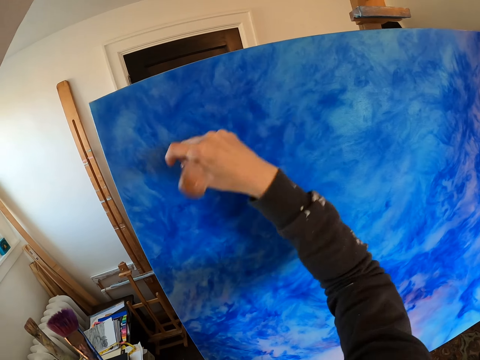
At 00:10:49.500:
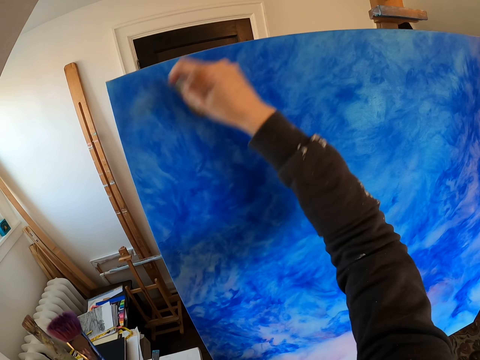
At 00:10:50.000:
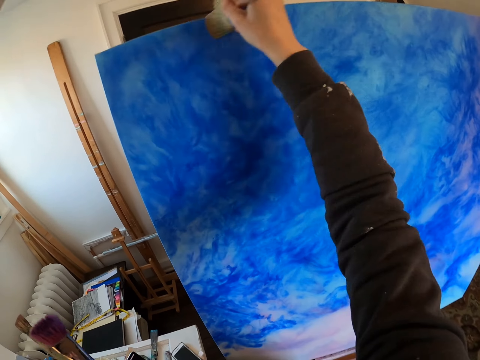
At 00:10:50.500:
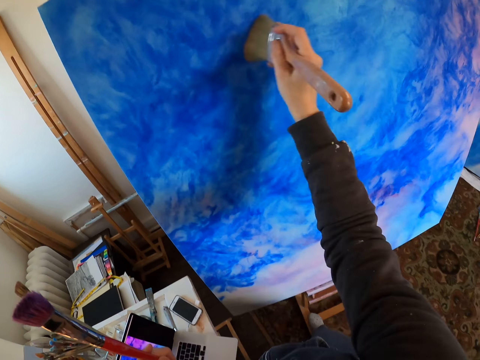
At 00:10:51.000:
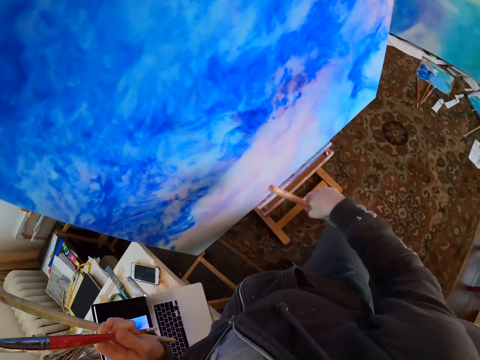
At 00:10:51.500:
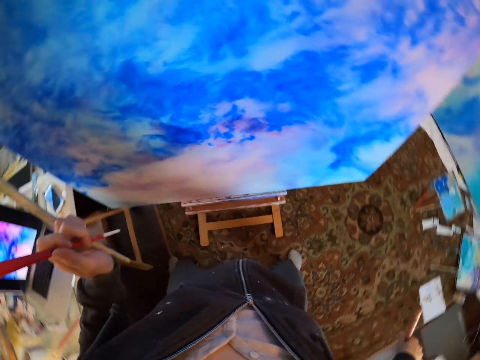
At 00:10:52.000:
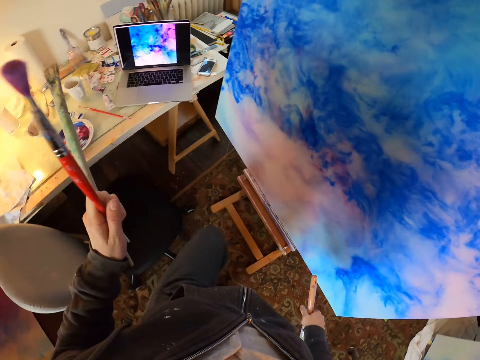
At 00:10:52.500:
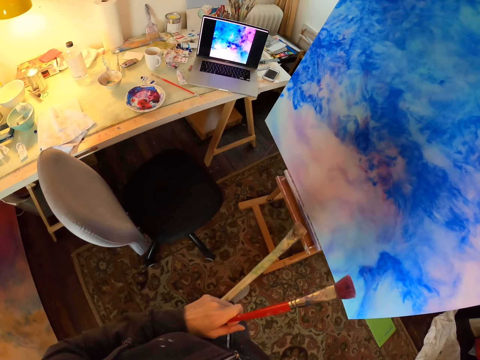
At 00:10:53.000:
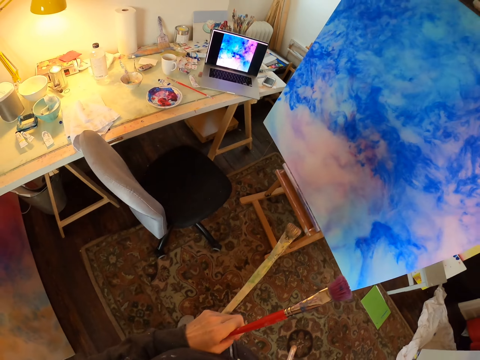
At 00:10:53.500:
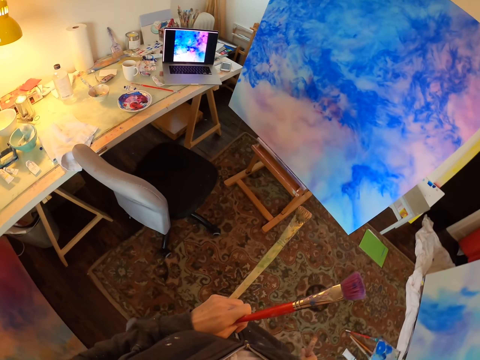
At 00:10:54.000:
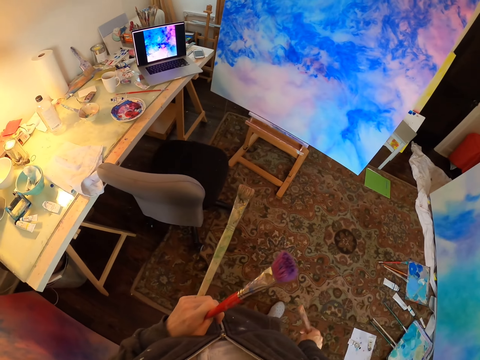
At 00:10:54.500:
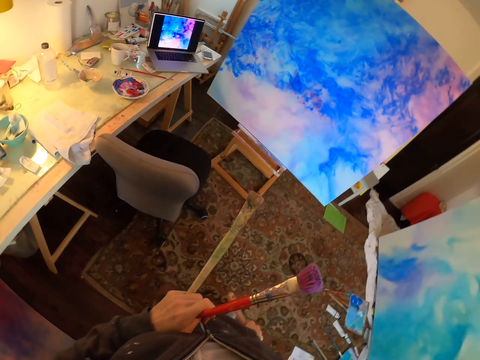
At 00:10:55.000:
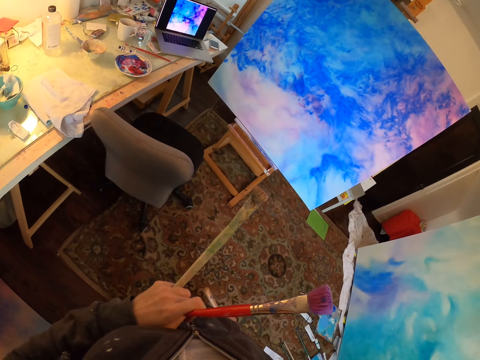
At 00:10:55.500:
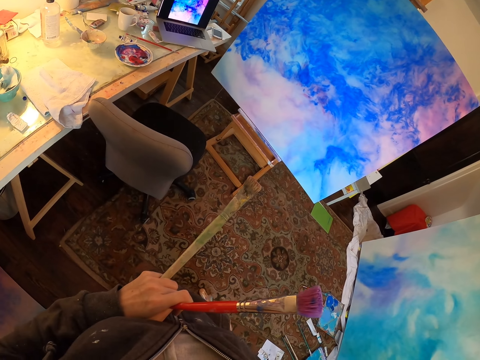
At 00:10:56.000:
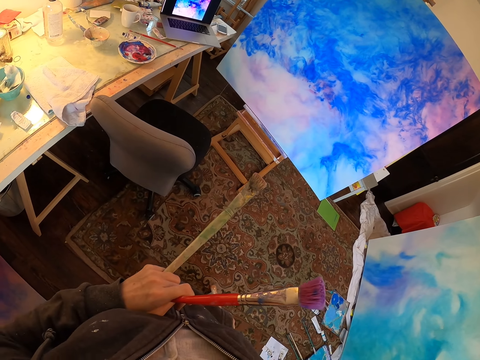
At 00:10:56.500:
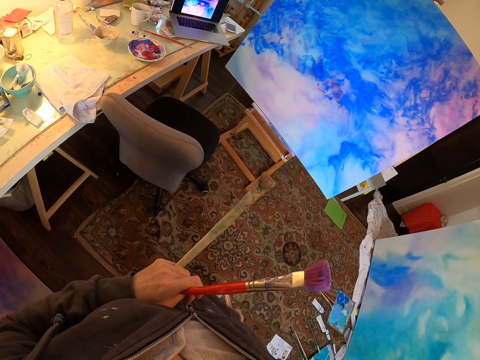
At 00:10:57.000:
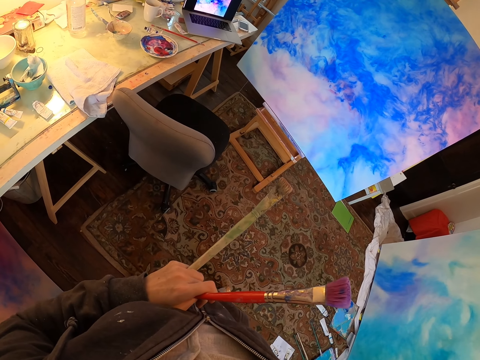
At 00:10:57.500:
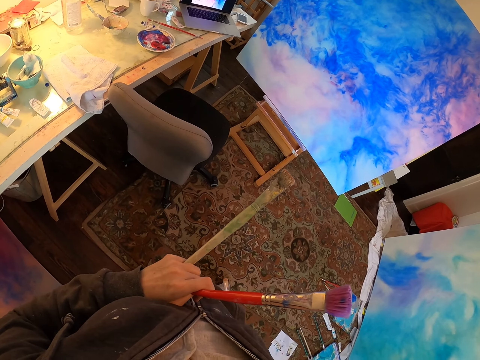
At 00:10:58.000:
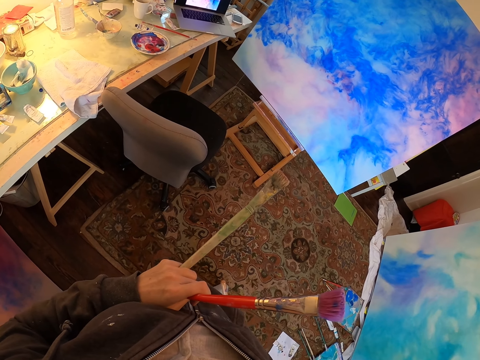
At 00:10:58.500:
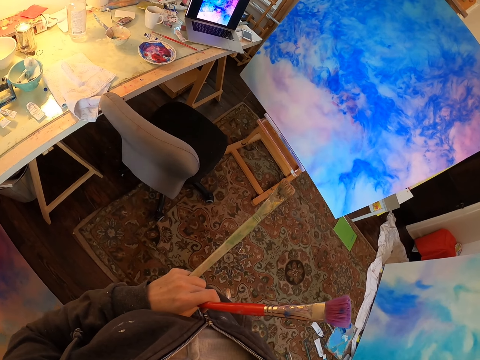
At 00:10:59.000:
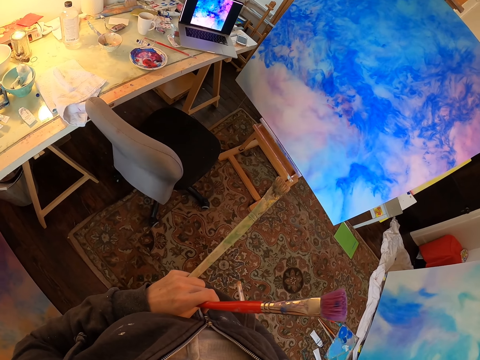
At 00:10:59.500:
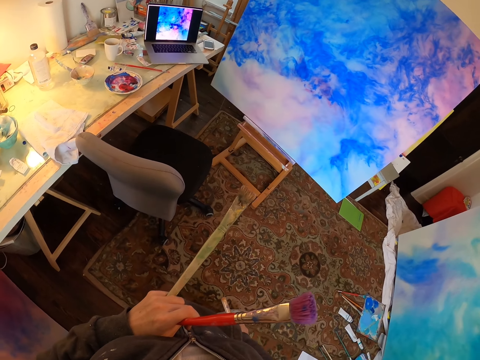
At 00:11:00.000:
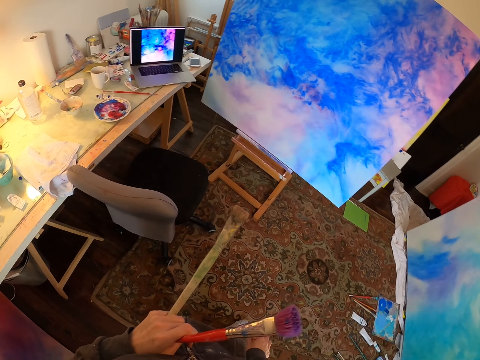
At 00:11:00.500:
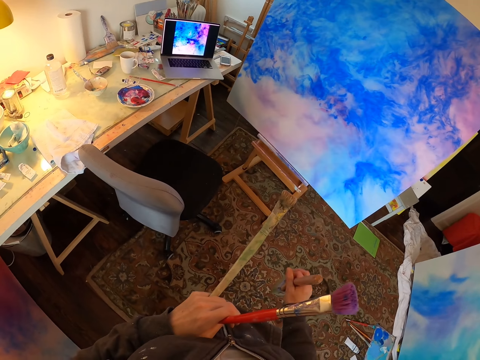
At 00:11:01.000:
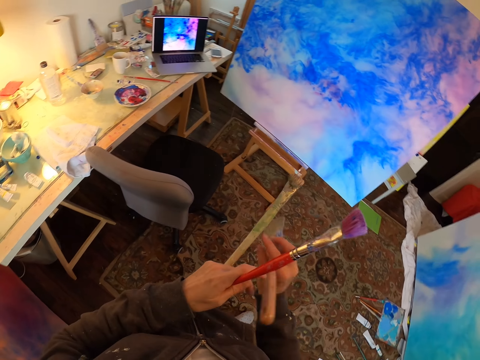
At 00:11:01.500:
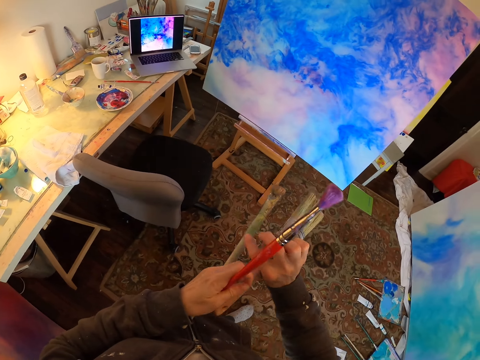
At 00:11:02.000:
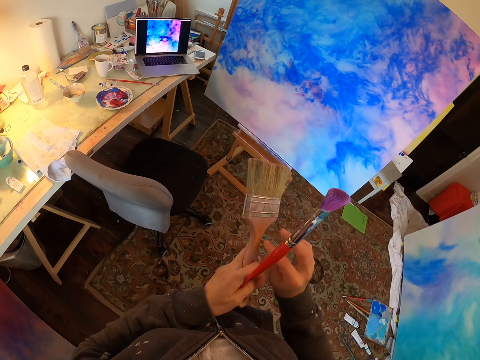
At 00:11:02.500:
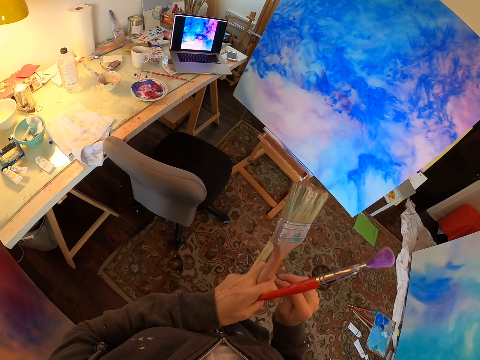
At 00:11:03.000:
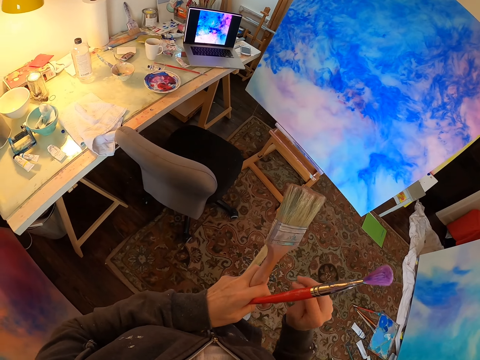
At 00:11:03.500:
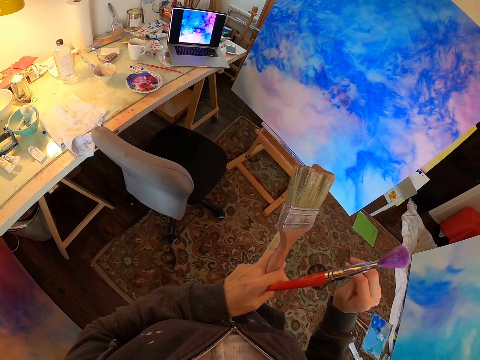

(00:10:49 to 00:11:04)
The camera wearer paints a board with a paint brush. They take a few steps backward. They turn to the side and hold paint brushes. They turn to the side. They look at the painting. They hold the paint brushes. They turn to the side. They pass the paintbrush to the left hand.

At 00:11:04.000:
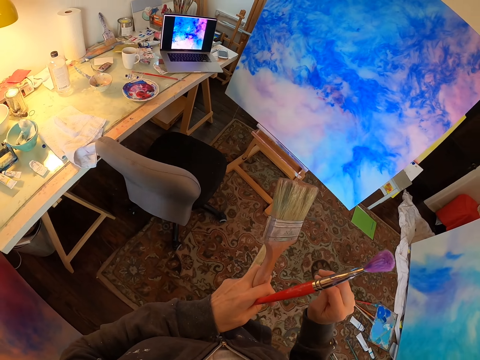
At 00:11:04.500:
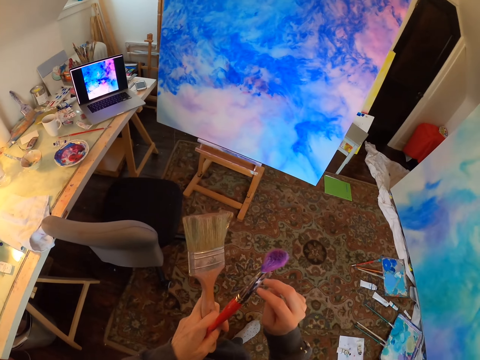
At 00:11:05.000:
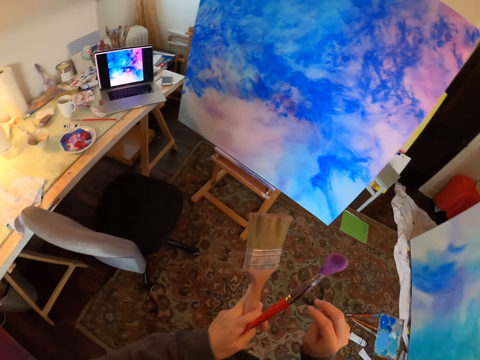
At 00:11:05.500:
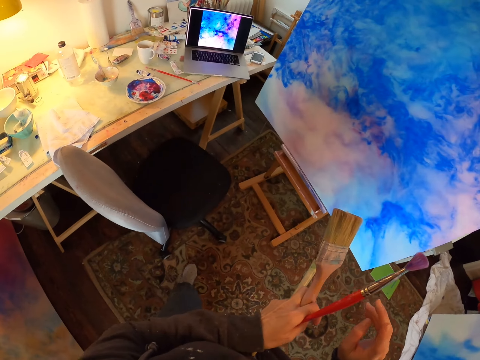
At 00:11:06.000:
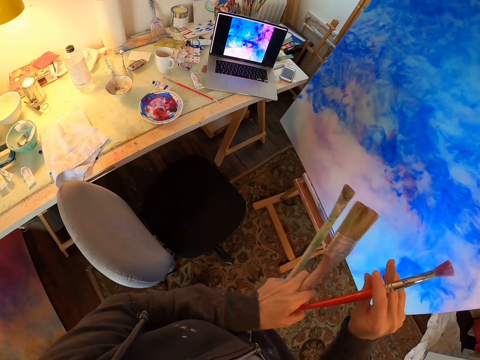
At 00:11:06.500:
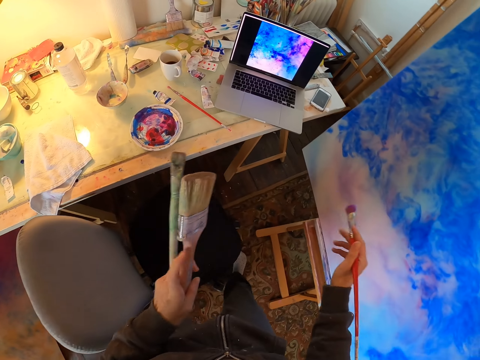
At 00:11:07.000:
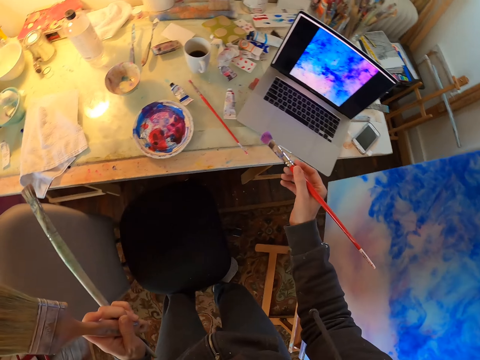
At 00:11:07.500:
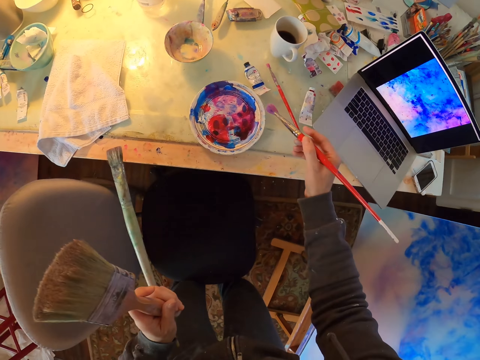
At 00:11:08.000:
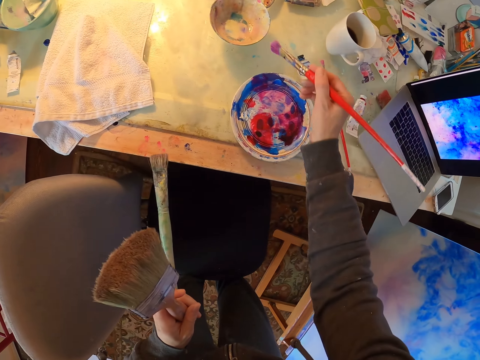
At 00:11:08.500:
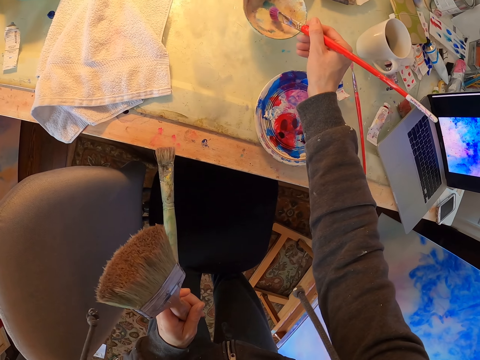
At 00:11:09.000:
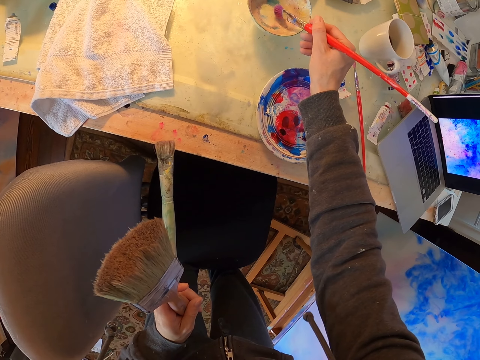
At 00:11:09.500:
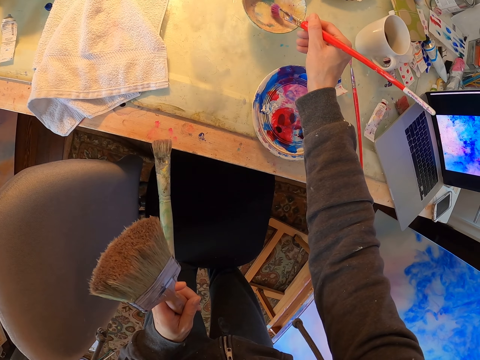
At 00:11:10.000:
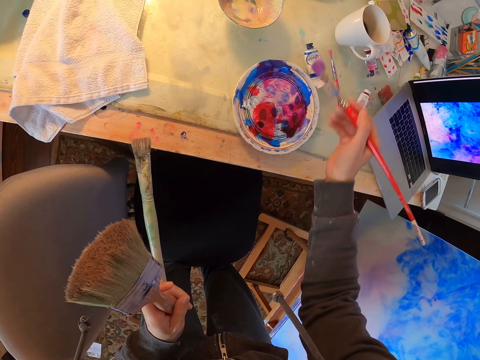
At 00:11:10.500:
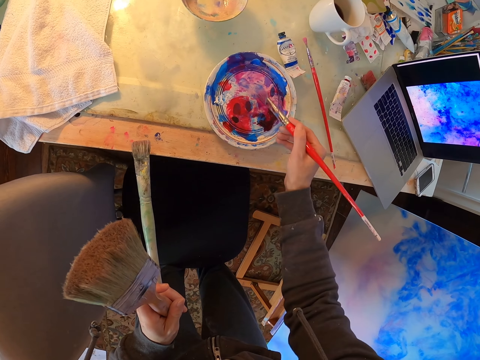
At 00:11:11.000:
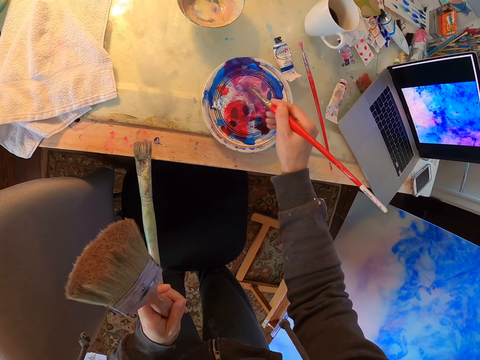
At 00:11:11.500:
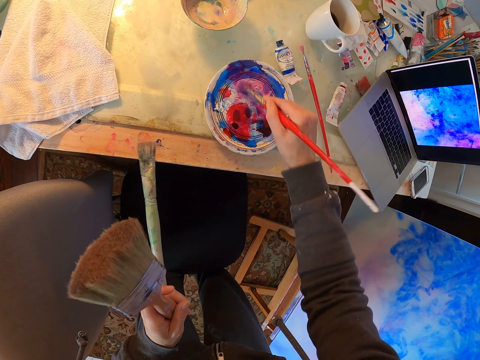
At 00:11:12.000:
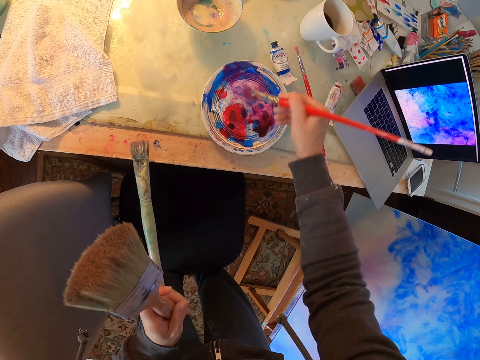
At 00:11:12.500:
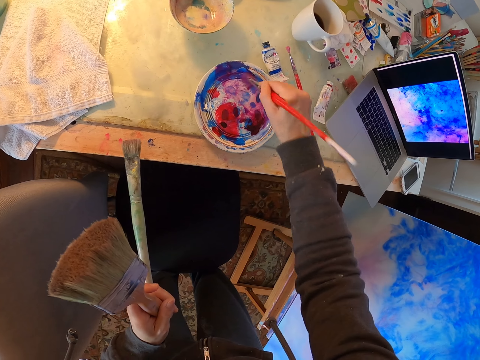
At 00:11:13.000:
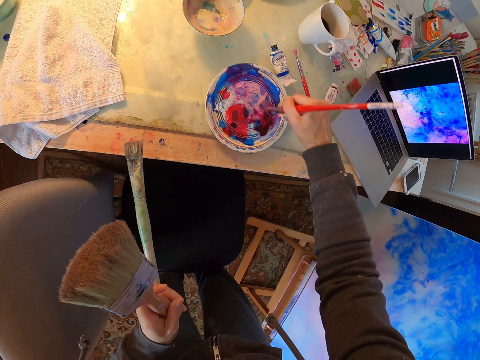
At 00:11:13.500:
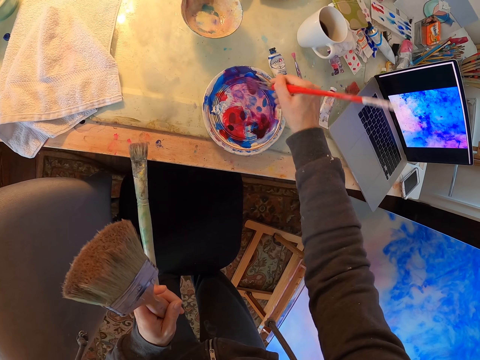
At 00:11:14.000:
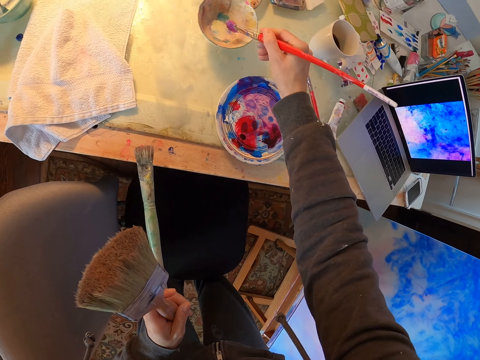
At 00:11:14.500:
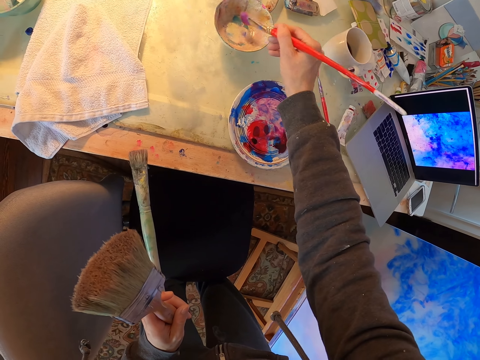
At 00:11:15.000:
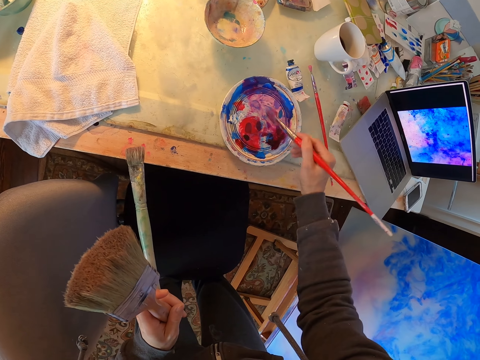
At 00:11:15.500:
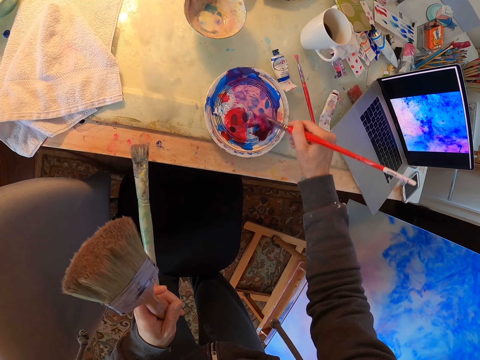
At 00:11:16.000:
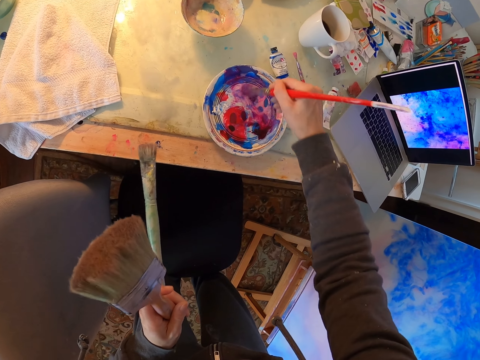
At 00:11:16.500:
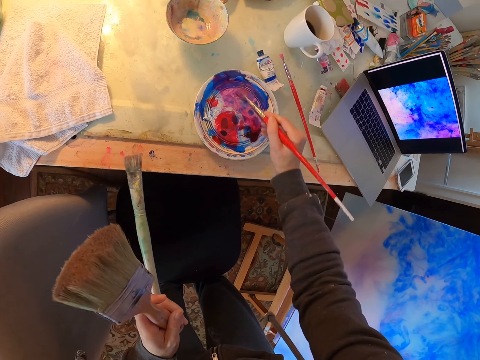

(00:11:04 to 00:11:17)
The camera wearer walks around. They dip a paint brush in a paint palette or bowl. They rub the paintbrush with paint. They put the paintbrush in paint in the bowl. They rub the paintbrush with paint.
